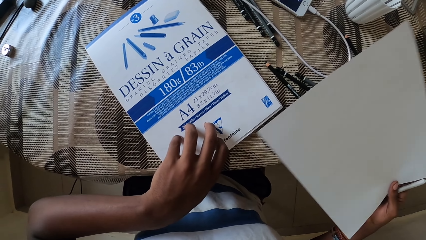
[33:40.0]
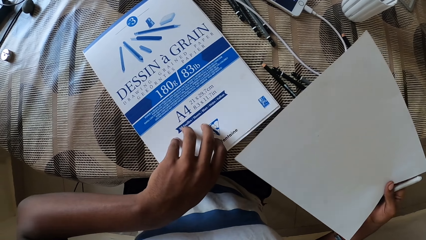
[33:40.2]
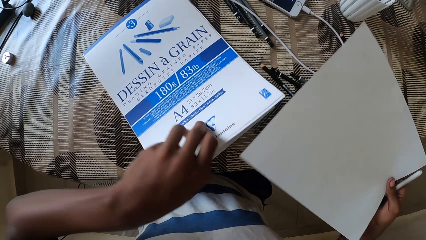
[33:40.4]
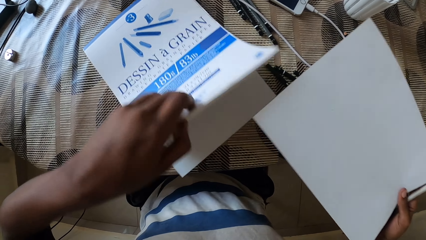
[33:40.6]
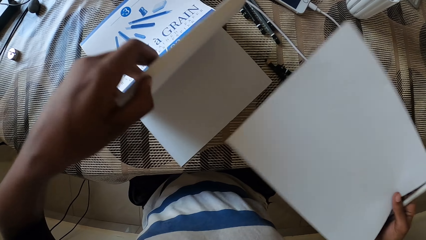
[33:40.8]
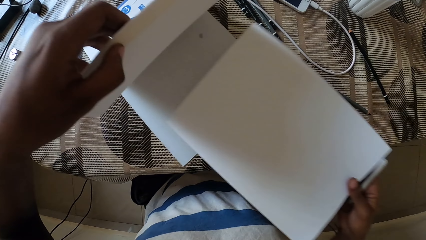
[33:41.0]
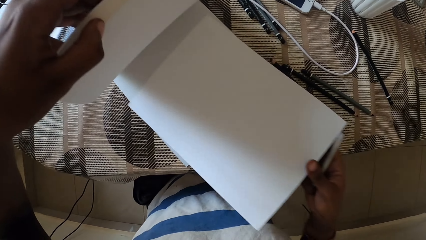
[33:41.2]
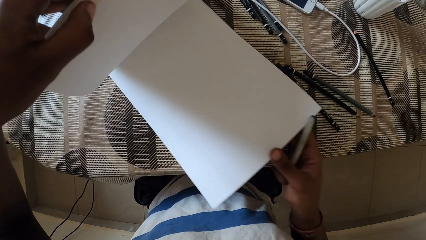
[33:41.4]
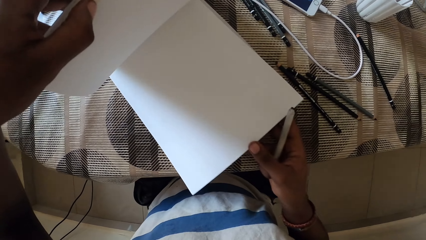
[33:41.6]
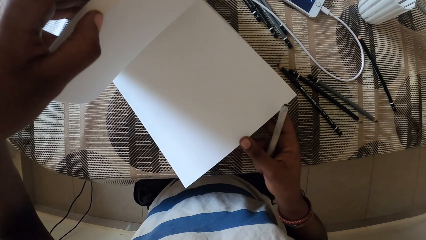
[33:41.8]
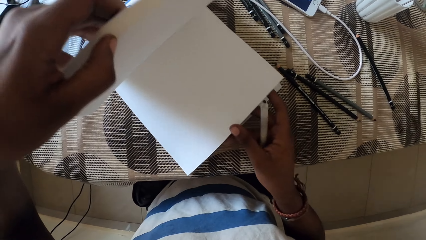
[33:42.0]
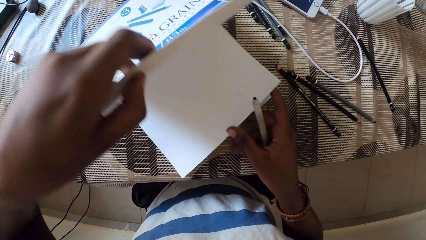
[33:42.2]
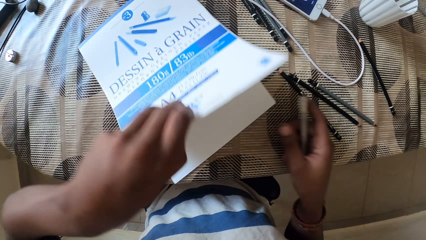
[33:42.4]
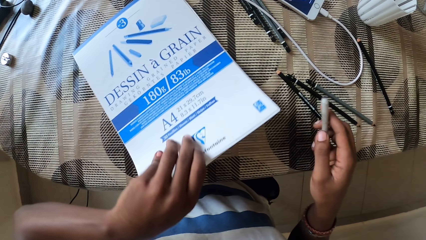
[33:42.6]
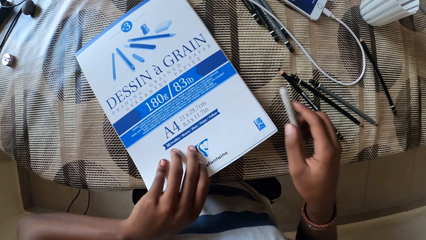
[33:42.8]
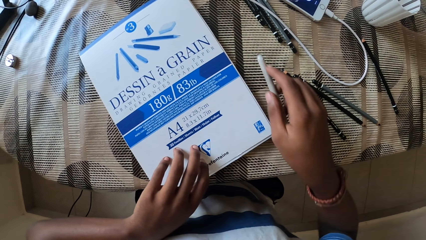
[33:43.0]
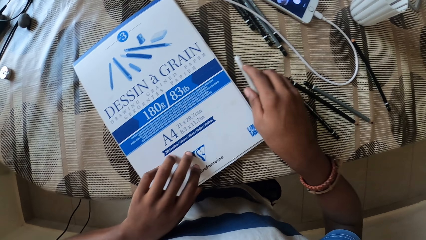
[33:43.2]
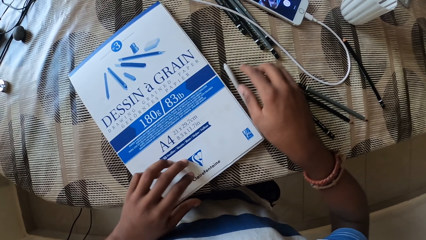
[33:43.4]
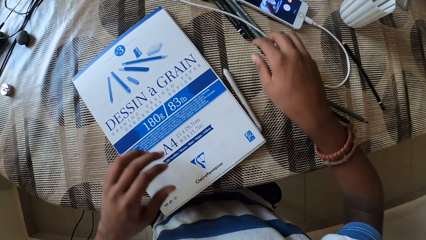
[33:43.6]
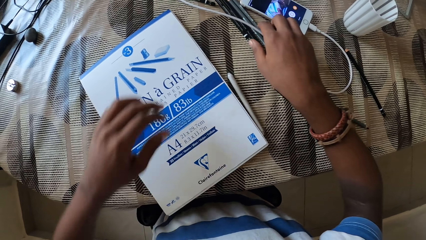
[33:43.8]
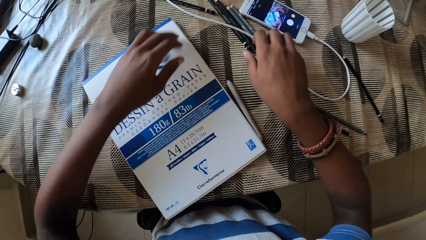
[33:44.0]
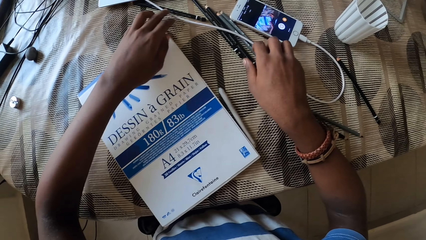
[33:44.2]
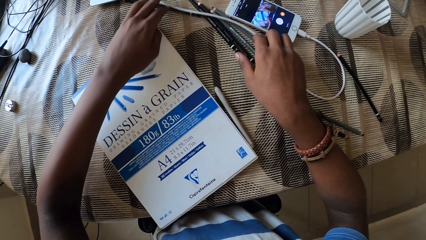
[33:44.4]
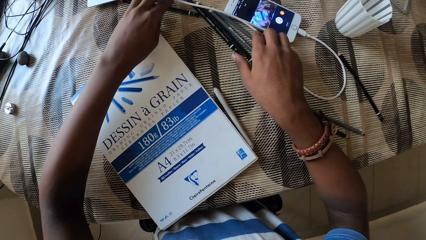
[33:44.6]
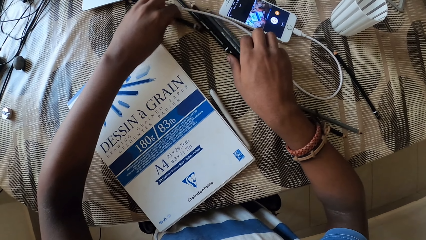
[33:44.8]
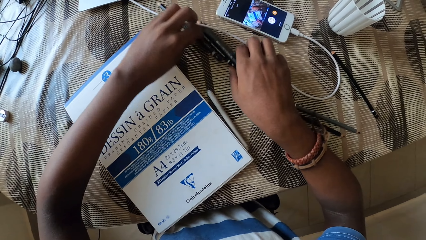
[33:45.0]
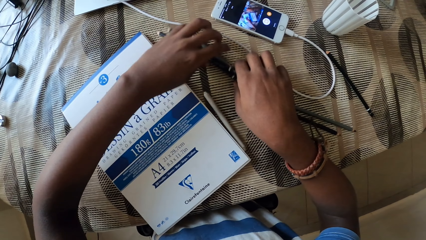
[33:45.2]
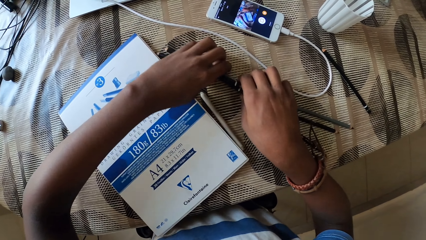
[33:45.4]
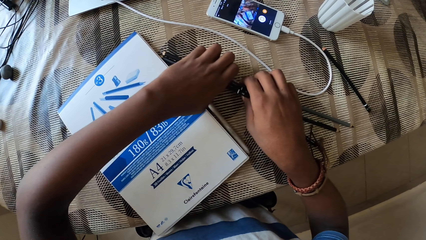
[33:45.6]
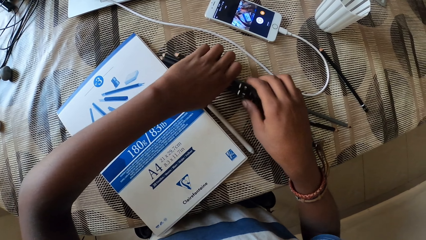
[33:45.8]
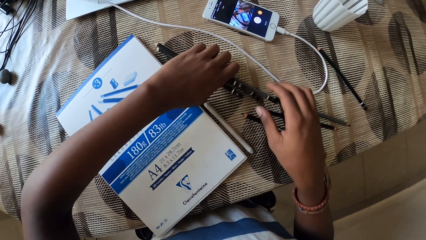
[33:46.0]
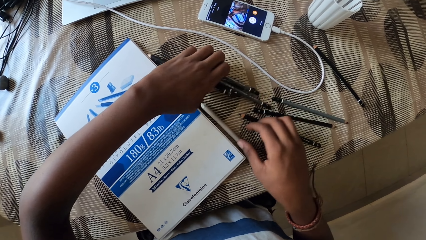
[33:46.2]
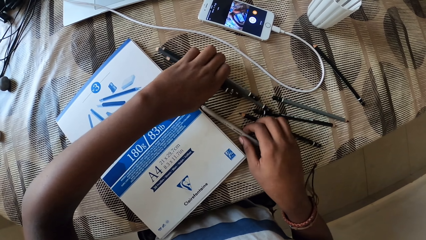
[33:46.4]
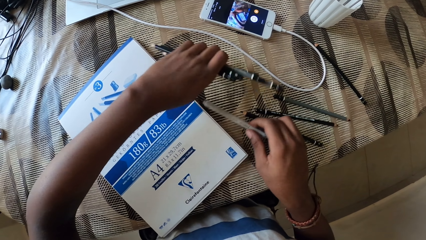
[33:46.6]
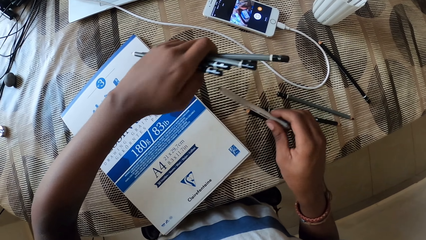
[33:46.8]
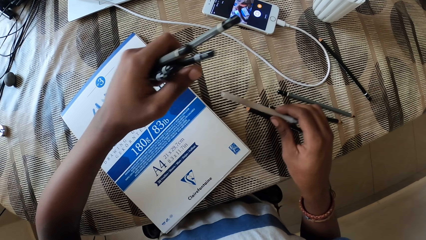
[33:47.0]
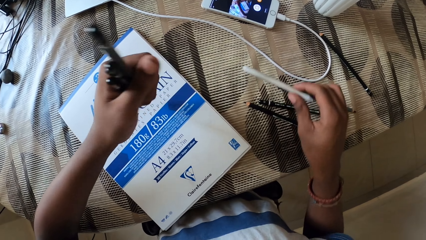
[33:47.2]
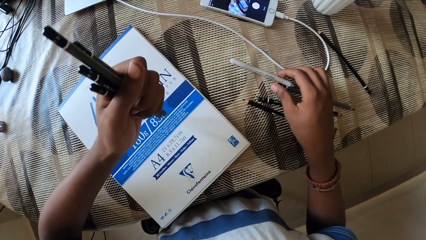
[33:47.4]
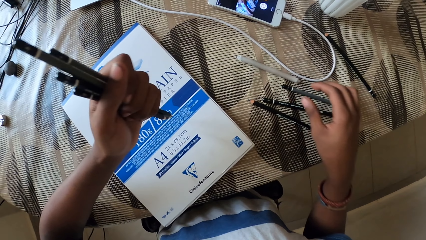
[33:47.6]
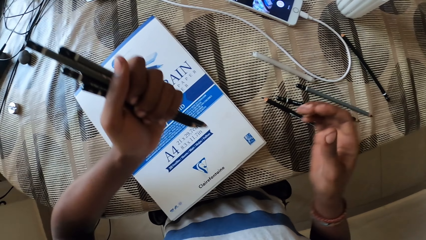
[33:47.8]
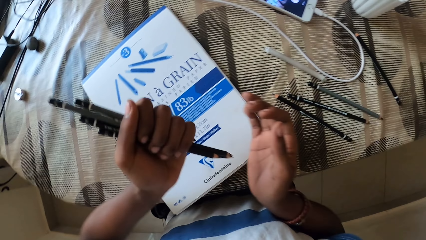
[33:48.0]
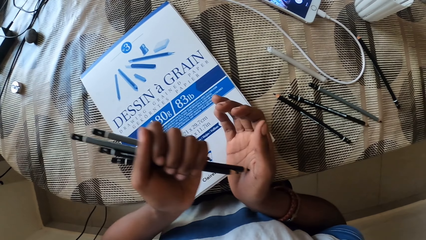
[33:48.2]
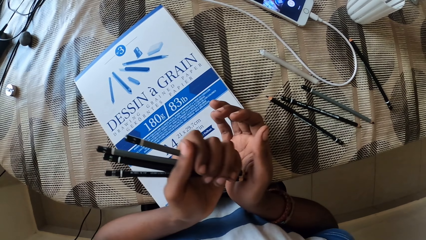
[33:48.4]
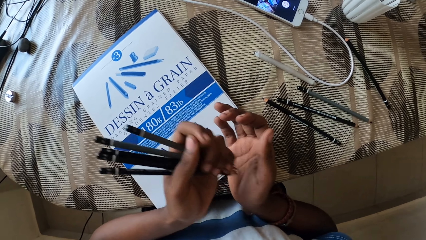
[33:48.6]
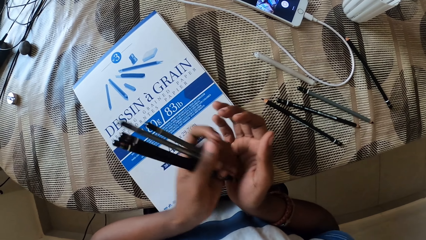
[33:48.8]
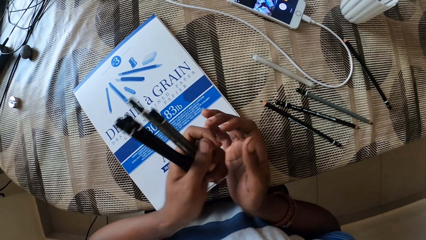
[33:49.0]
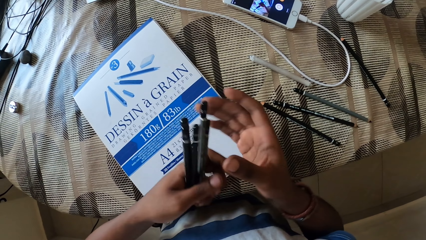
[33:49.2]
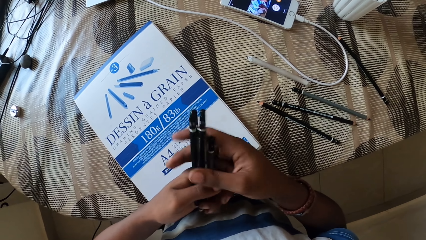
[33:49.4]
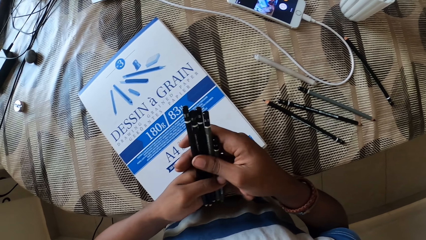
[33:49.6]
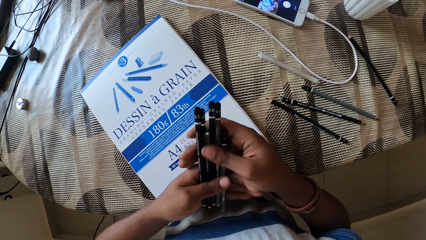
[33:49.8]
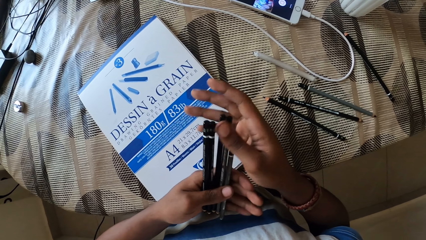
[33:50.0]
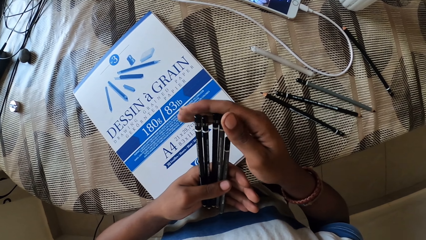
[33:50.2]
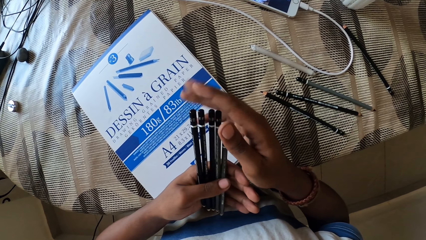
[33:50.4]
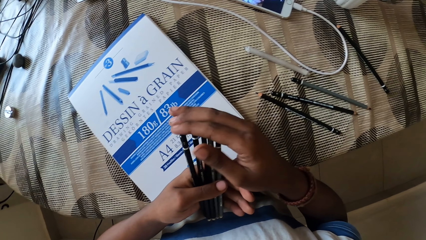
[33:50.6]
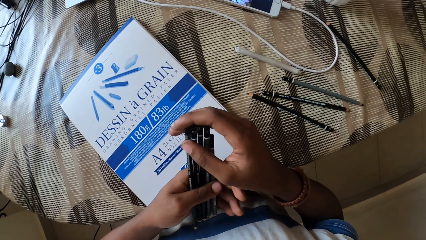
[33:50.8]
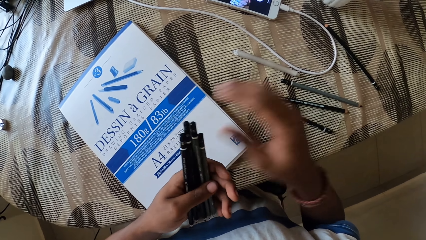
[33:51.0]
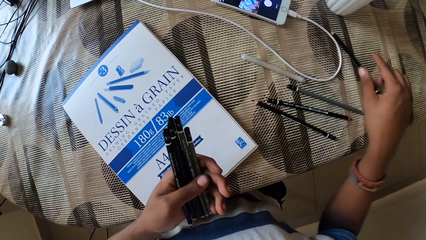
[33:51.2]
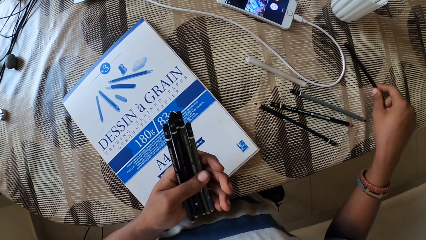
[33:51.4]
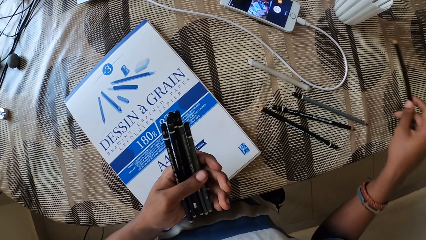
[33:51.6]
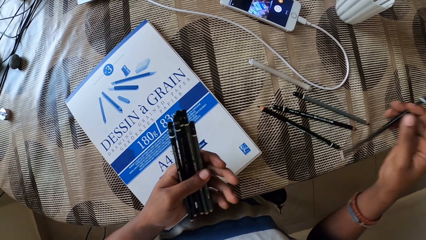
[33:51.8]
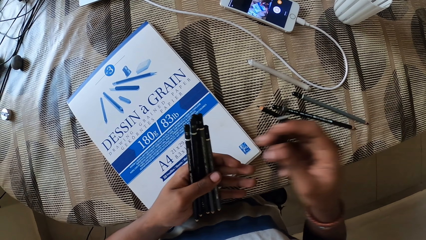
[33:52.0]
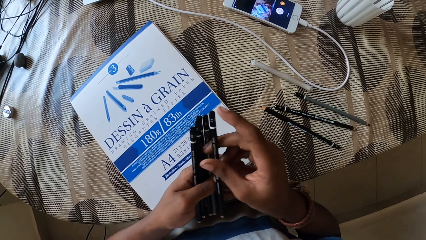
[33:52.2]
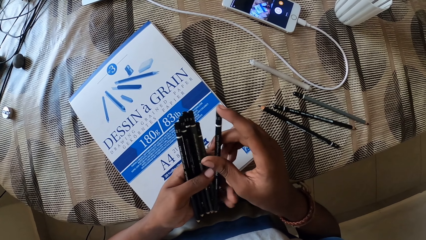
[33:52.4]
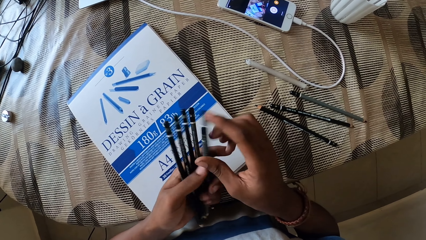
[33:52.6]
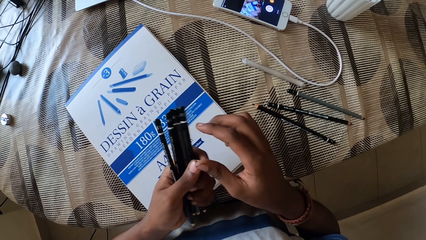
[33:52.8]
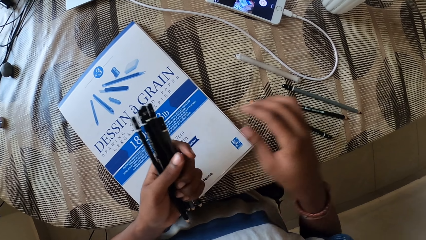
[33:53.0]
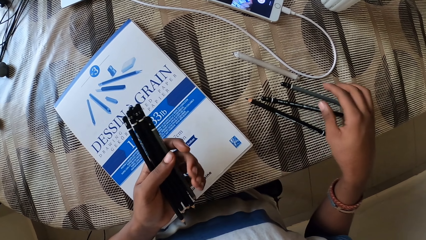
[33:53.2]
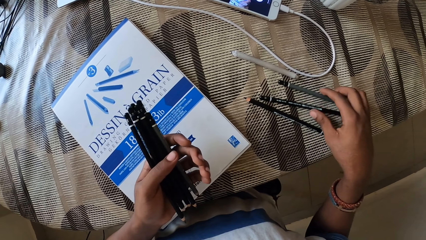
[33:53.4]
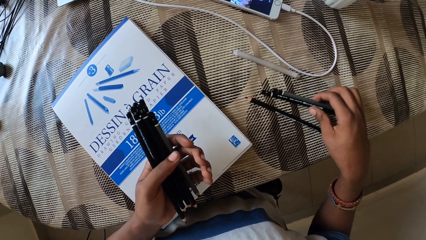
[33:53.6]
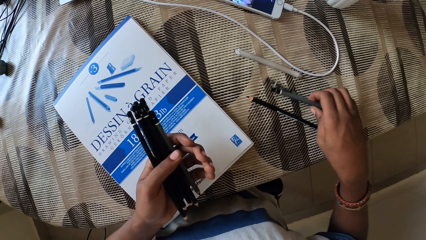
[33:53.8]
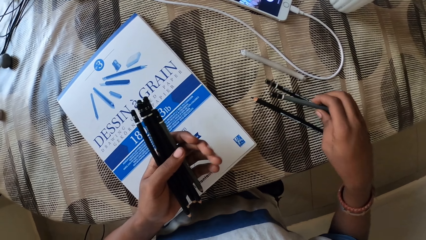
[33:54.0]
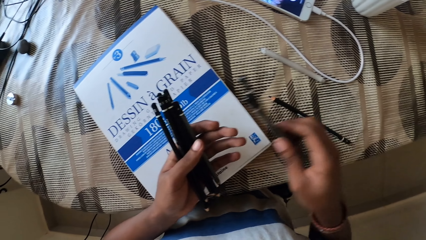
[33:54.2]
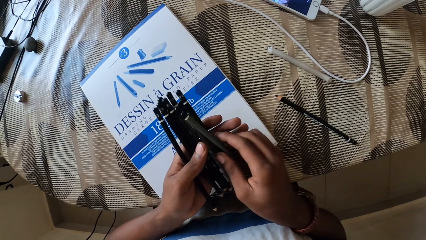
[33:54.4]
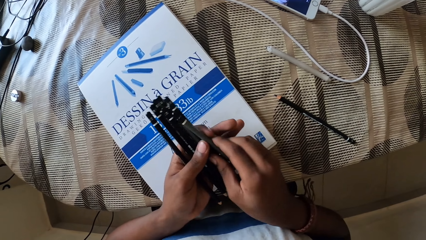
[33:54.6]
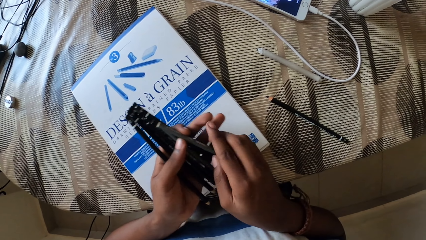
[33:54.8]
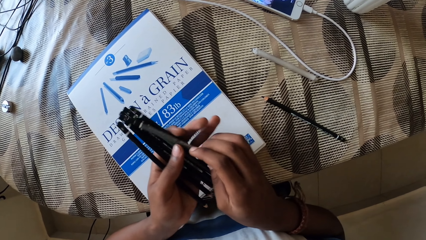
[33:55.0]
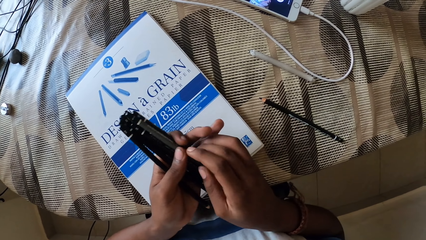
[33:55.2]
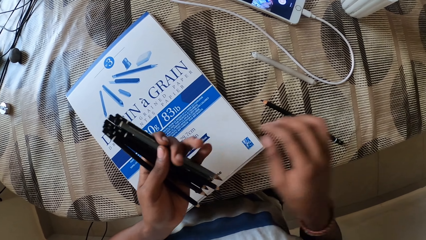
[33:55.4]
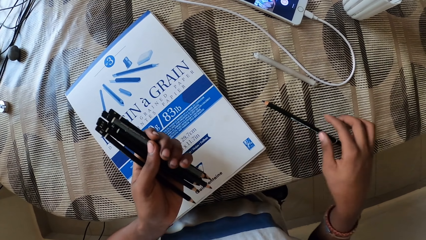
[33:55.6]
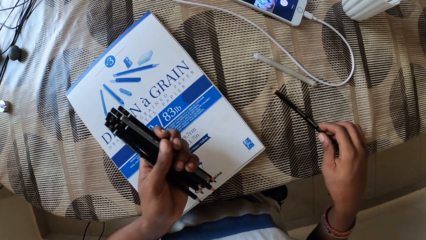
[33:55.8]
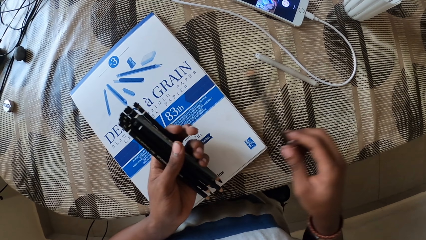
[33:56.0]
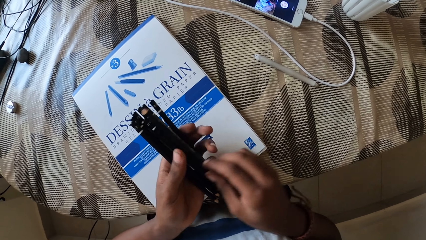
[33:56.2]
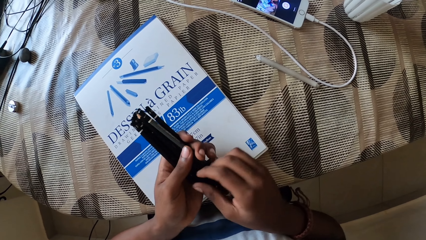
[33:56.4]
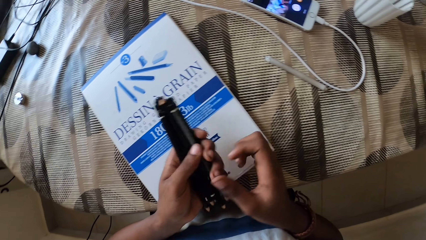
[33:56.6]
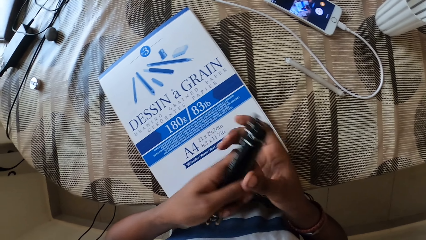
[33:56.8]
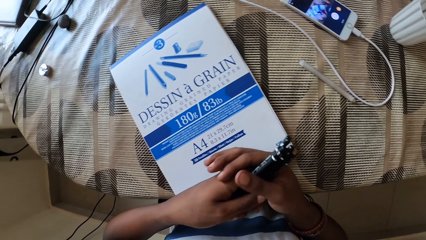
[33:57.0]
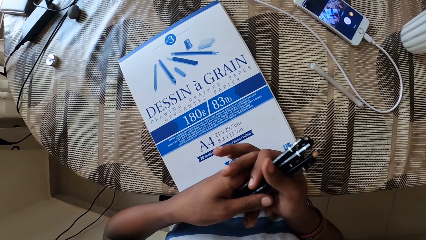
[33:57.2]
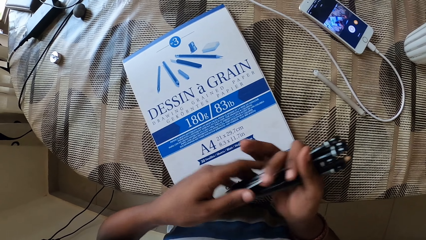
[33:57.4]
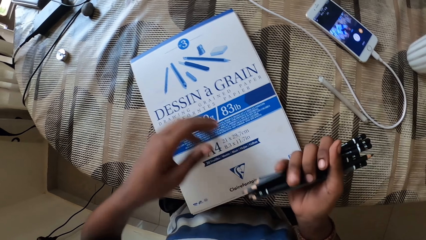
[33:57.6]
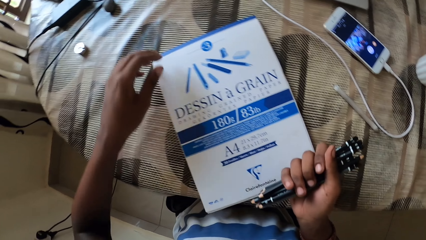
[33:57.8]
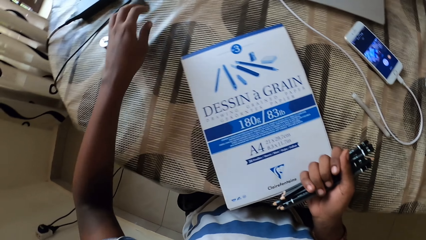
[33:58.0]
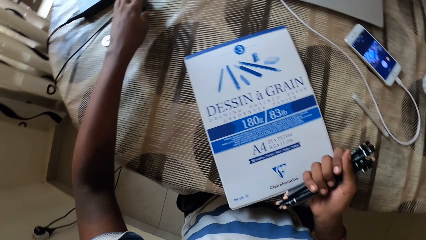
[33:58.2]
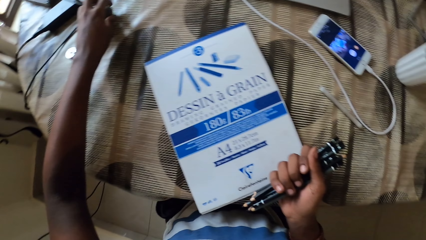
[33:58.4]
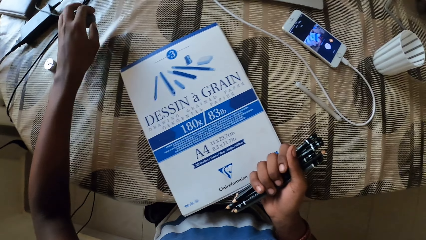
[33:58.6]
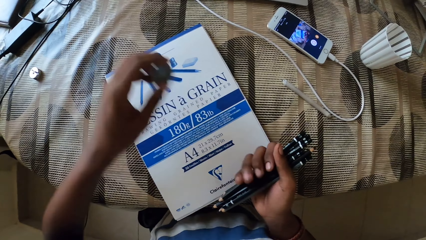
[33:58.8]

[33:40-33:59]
The camera wearer opens the book on the table. They insert the paper in the book. They close the book. They put the pen on the table. They place the paper on the table. They pick the pencils on the table. They pick the pen on the table. They align the pencils. They pick the pencil on the table. They pick pens. They align the pencils. They pick the pencil on the table.
